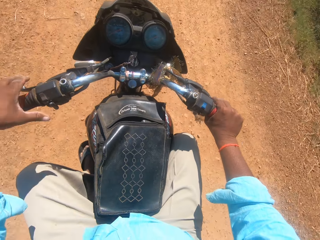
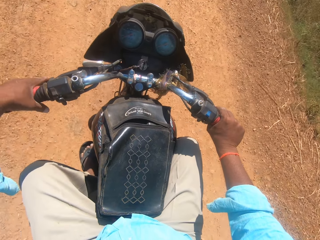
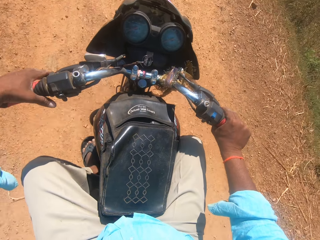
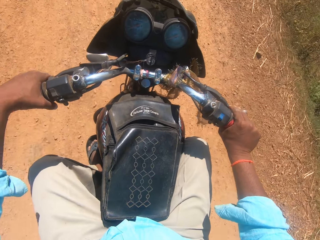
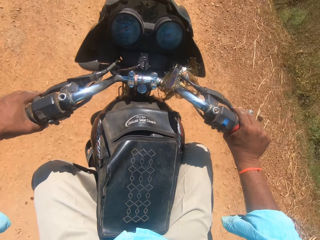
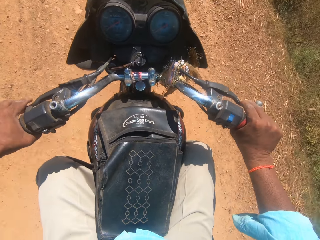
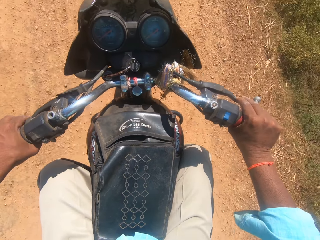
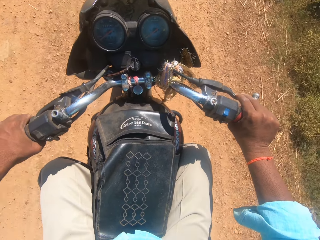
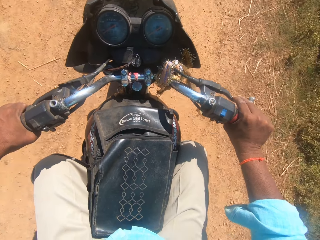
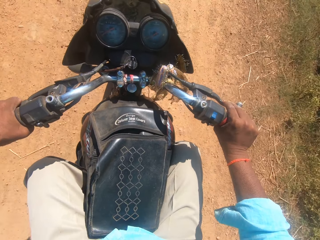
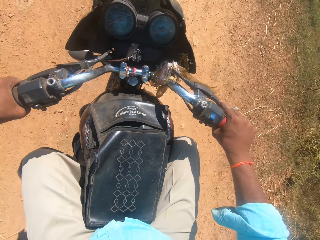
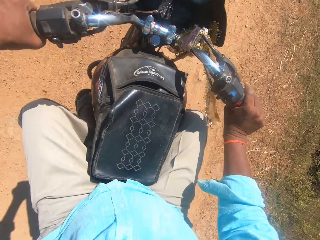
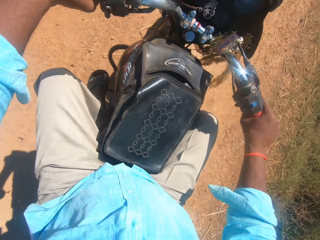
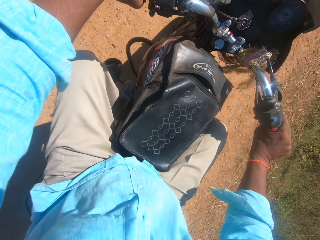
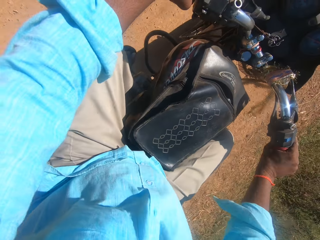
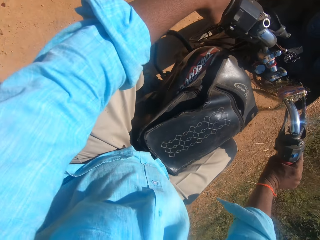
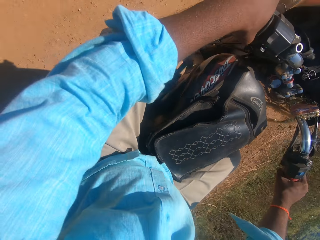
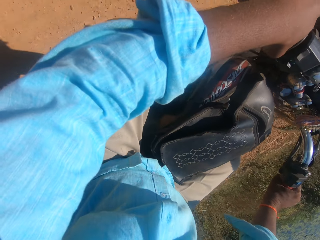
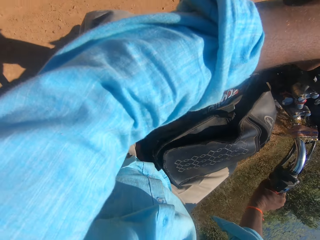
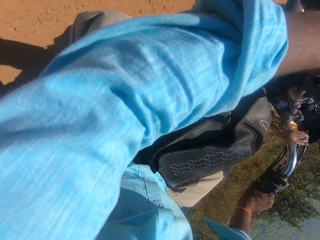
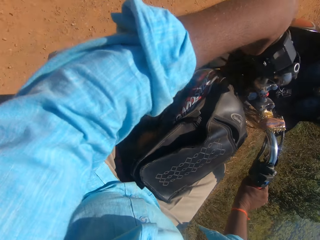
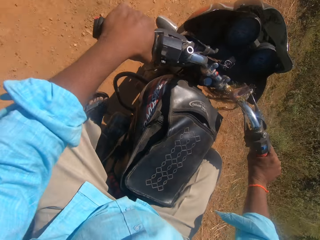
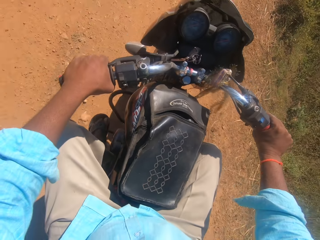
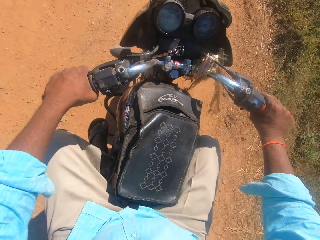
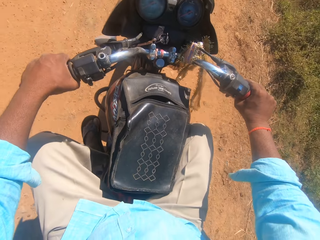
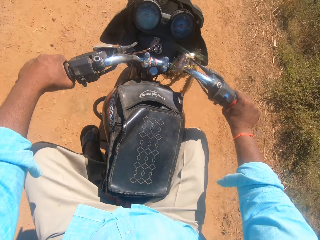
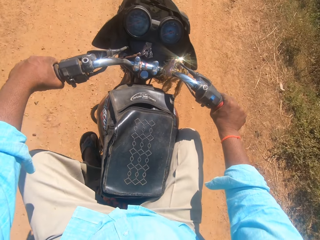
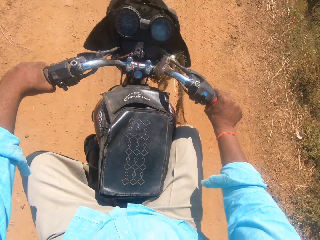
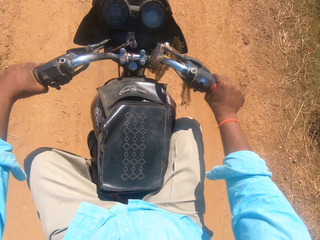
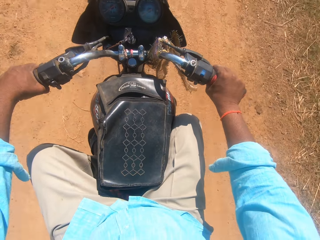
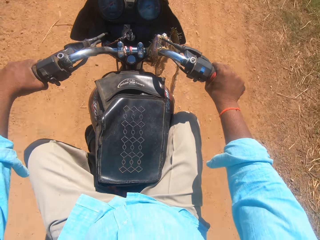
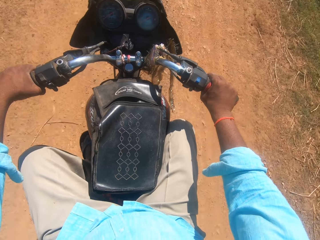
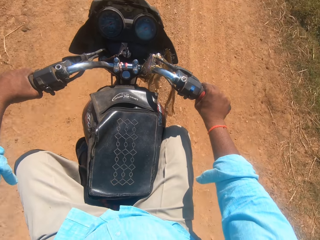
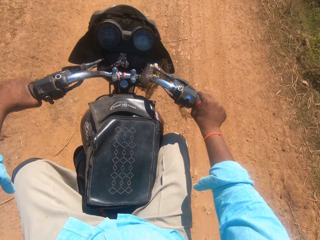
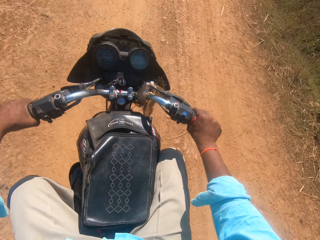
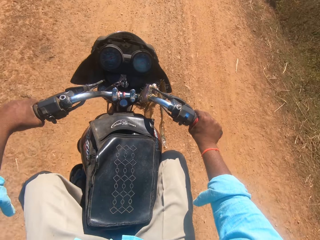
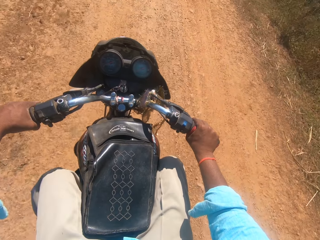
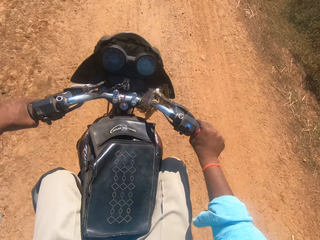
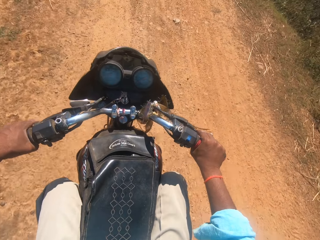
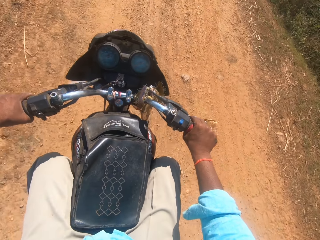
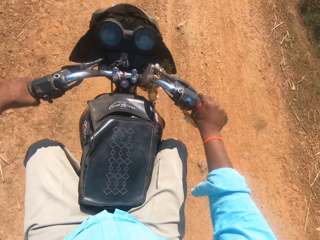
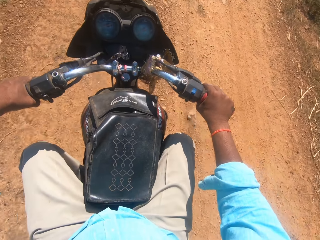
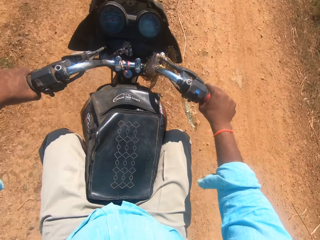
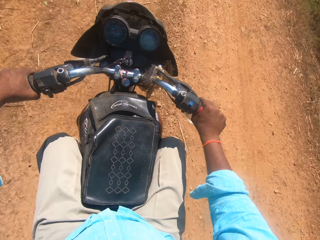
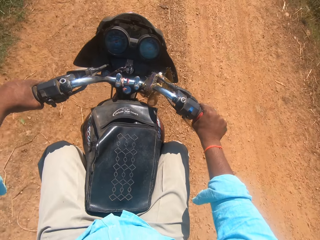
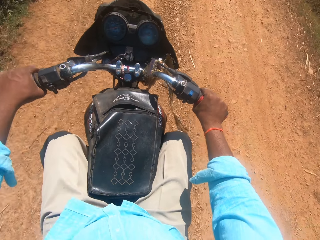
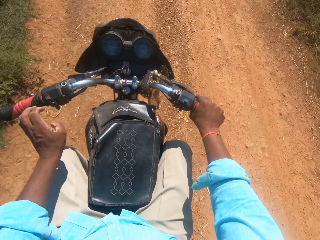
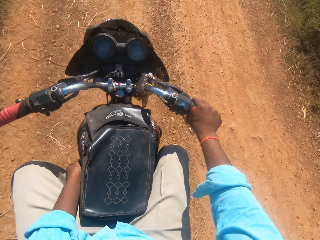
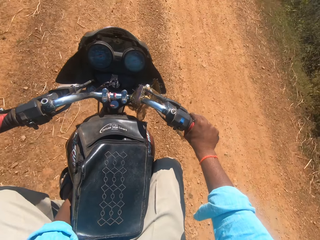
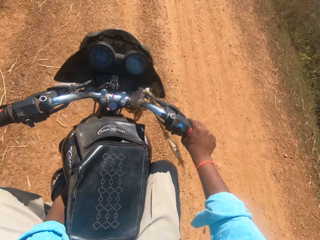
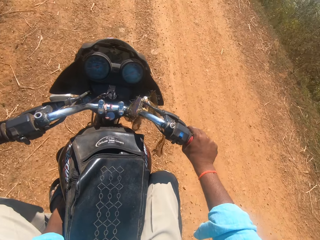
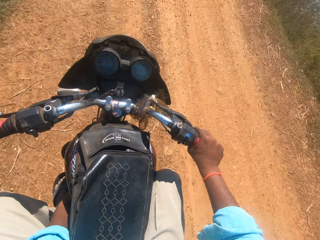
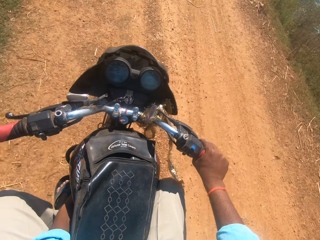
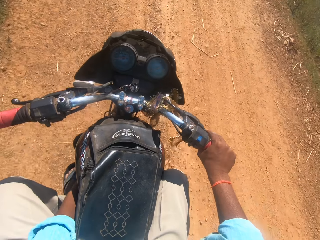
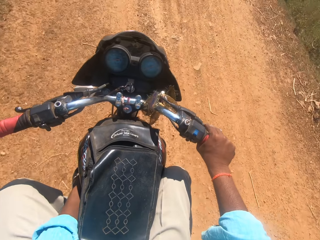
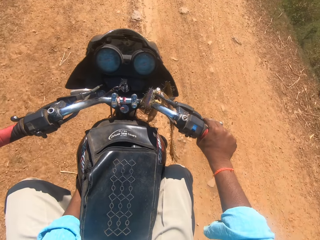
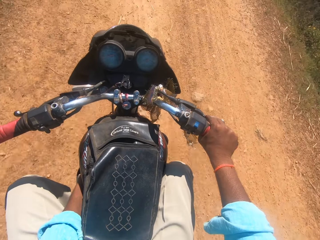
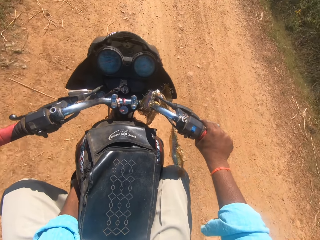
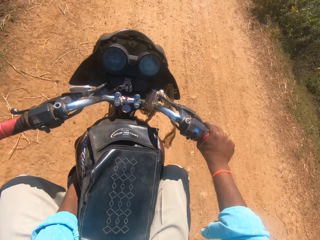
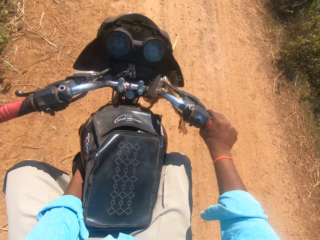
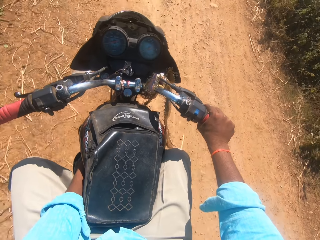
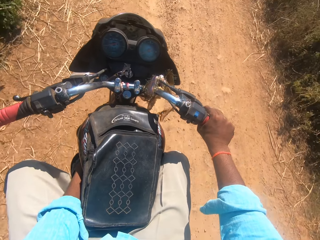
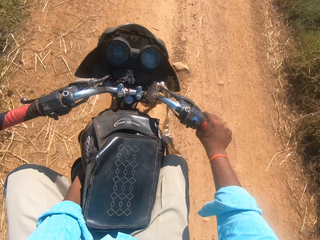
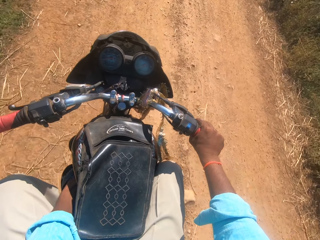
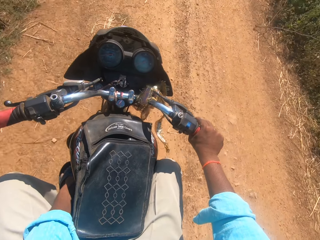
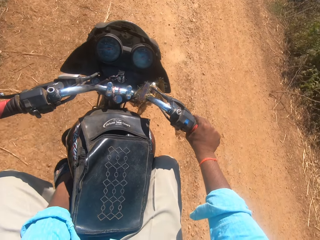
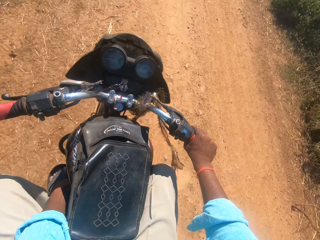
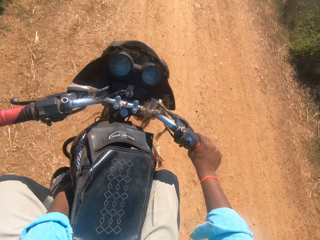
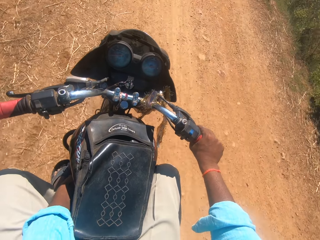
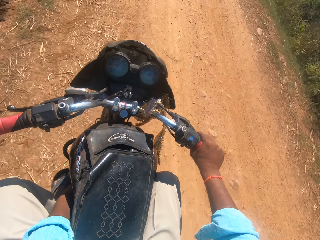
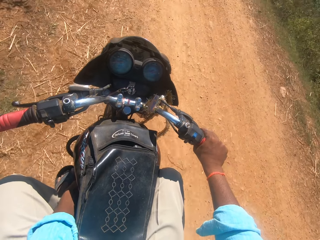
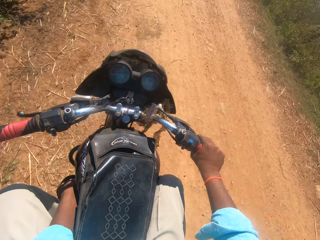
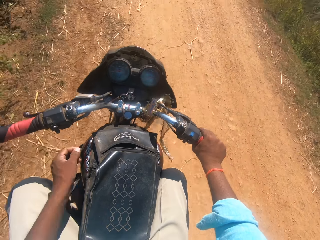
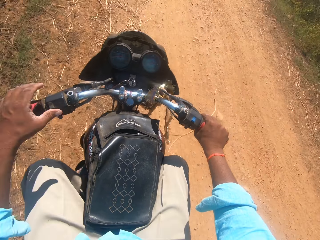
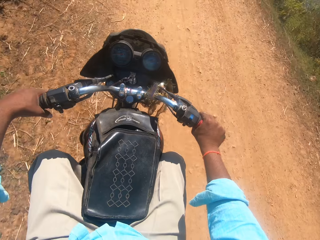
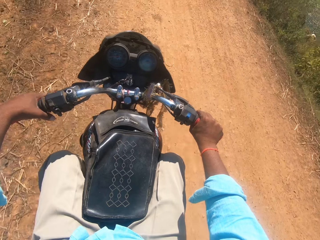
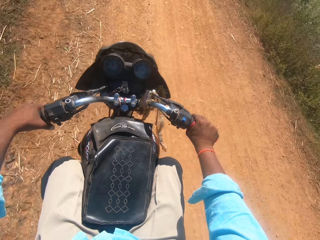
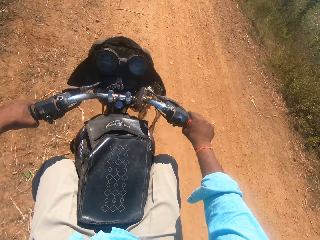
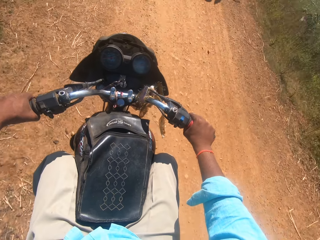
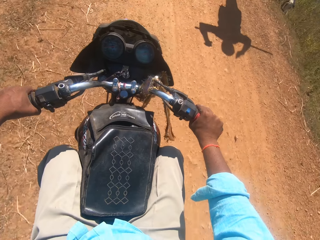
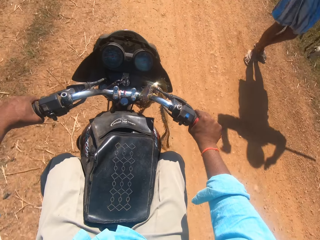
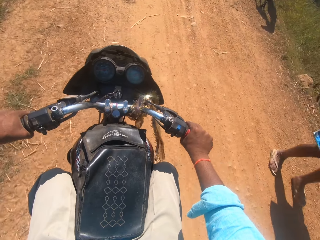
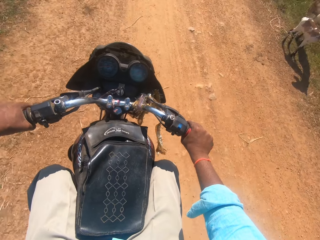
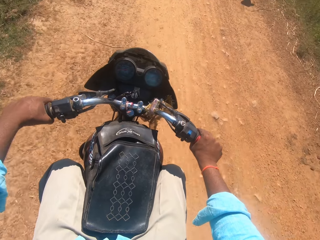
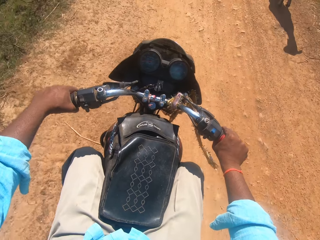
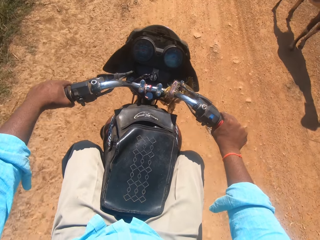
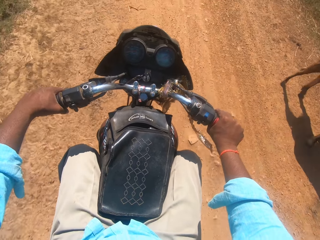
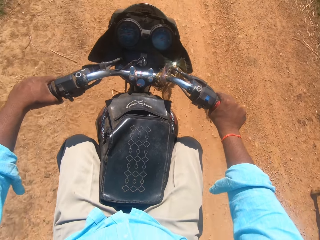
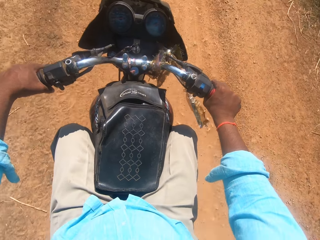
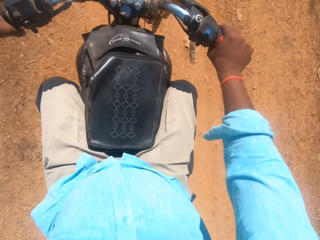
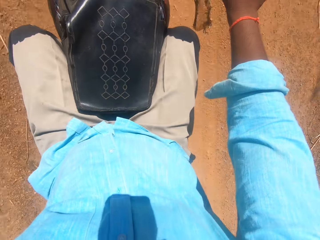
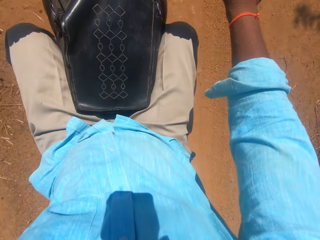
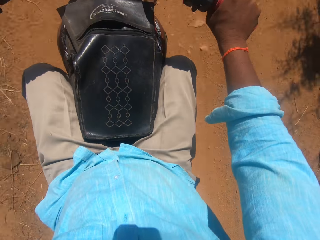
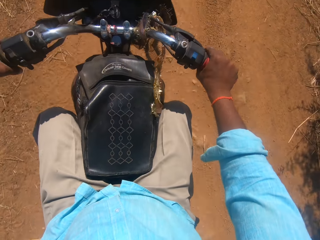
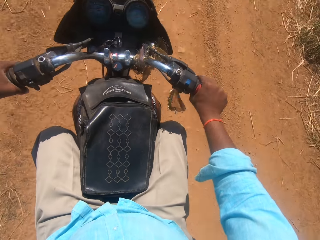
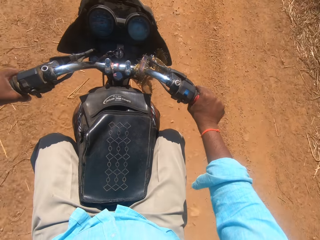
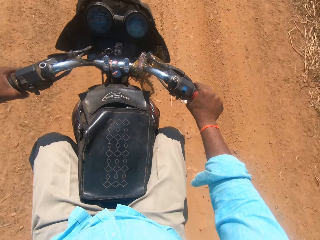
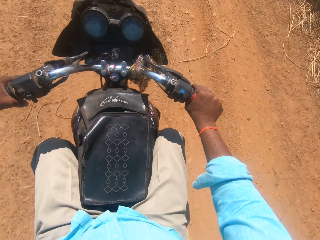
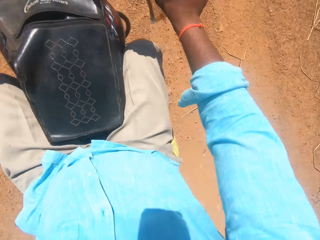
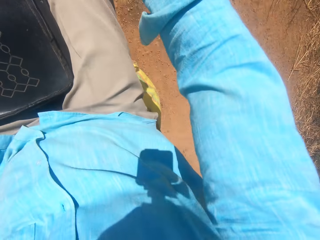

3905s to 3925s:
The camera wearer places his left hand on the handlebar. He adjusts the handlebar of the motorcycle. He touches something. He places his left hand on the handlebar.

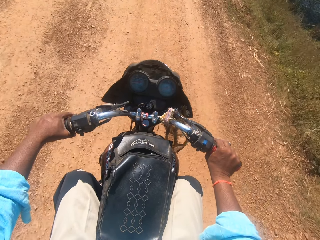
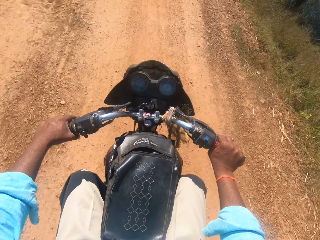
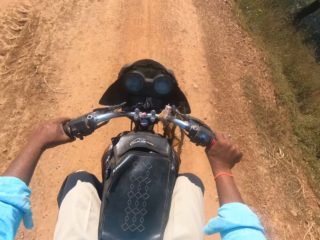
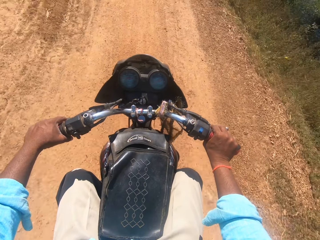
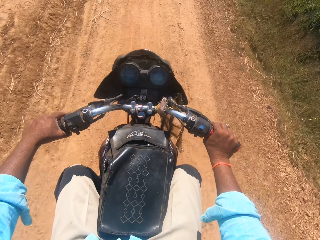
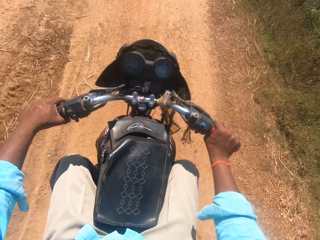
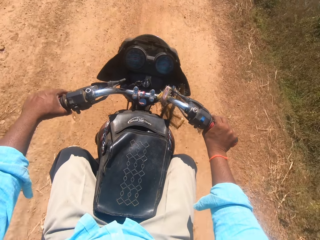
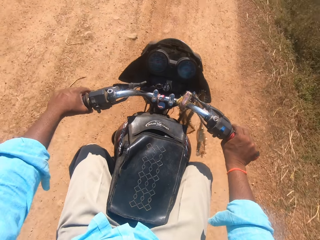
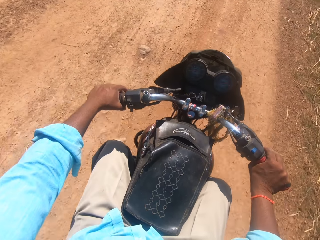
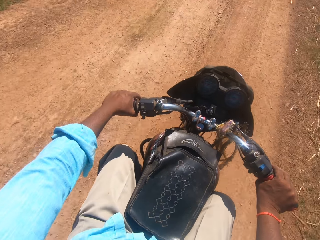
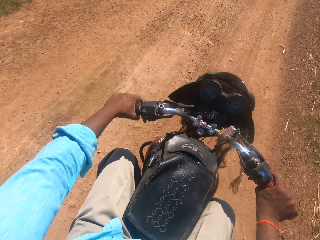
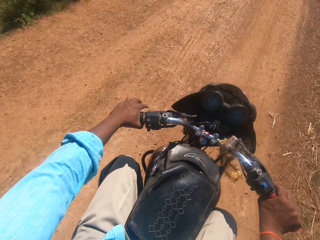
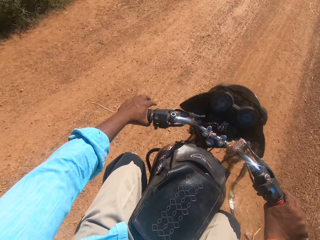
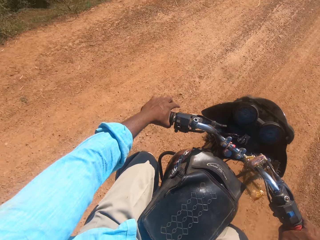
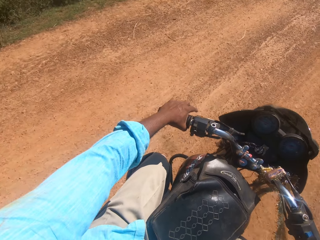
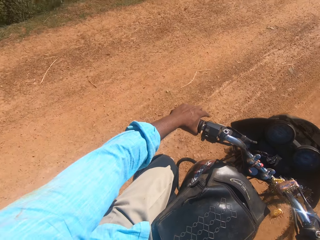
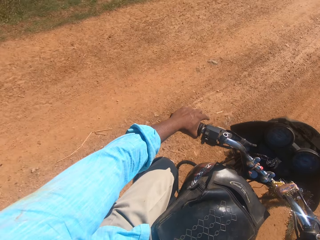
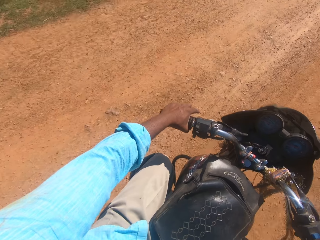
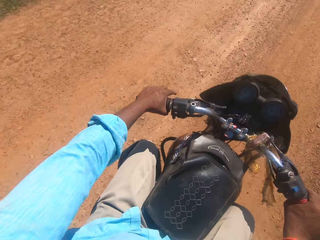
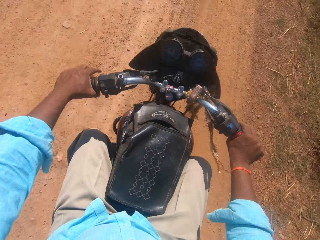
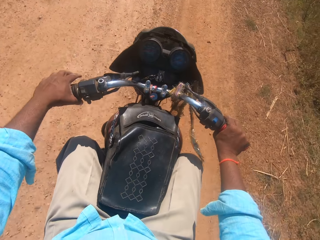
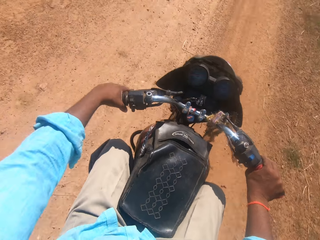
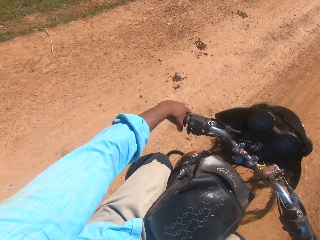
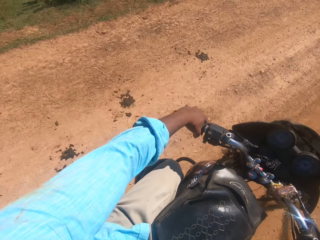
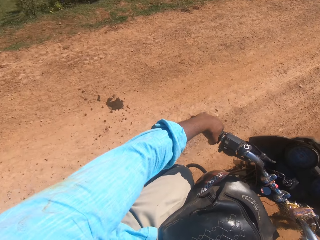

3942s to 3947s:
The camera wearer glances at the left side of the road.
